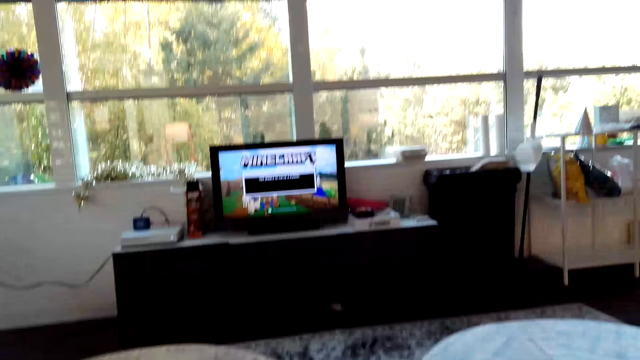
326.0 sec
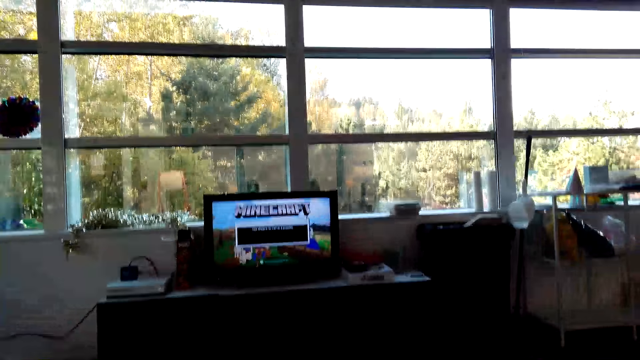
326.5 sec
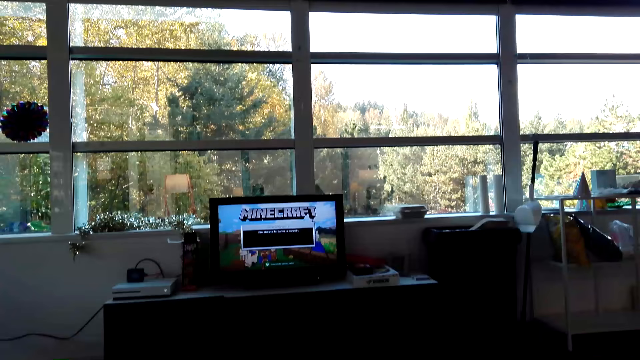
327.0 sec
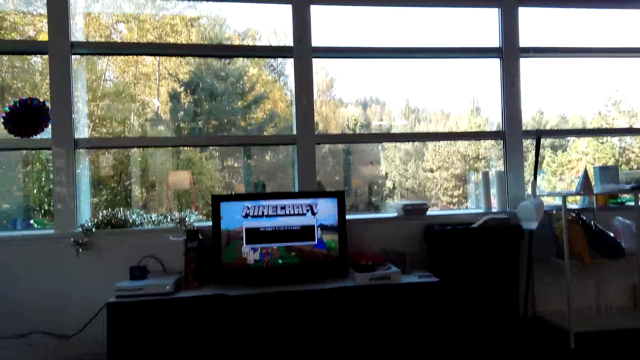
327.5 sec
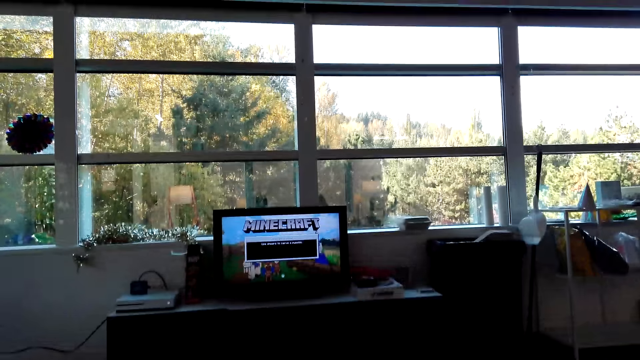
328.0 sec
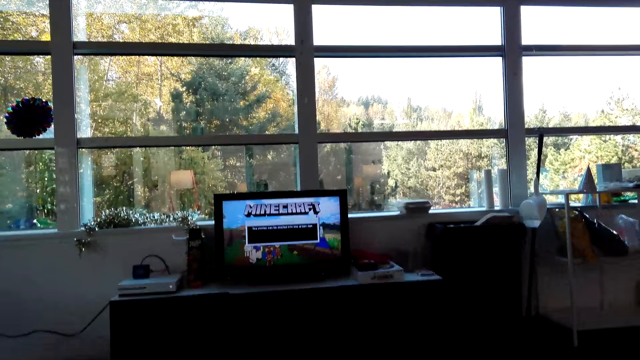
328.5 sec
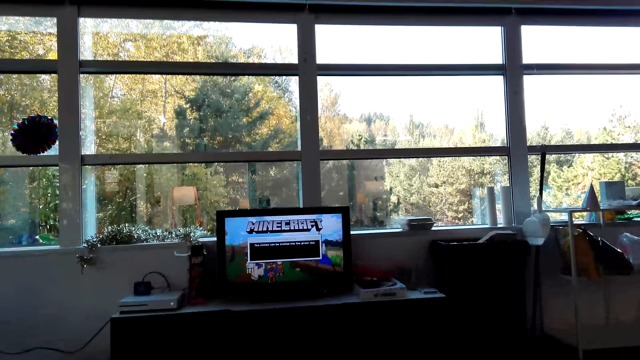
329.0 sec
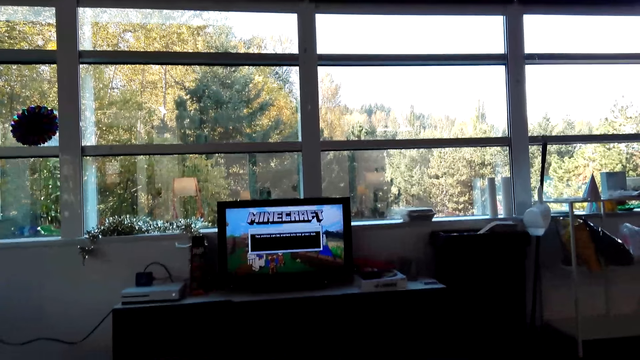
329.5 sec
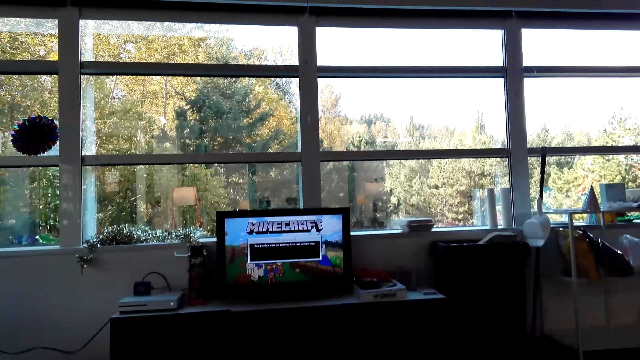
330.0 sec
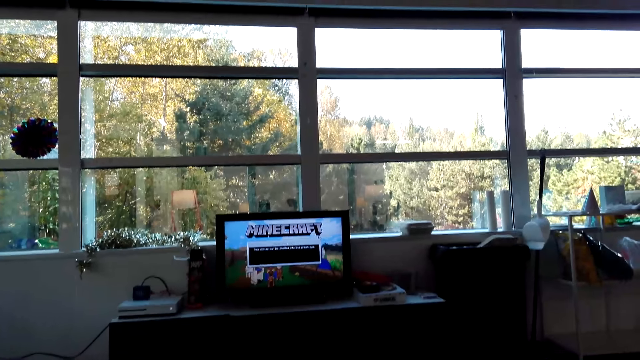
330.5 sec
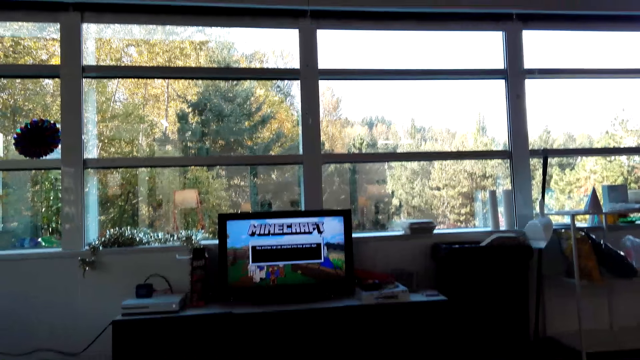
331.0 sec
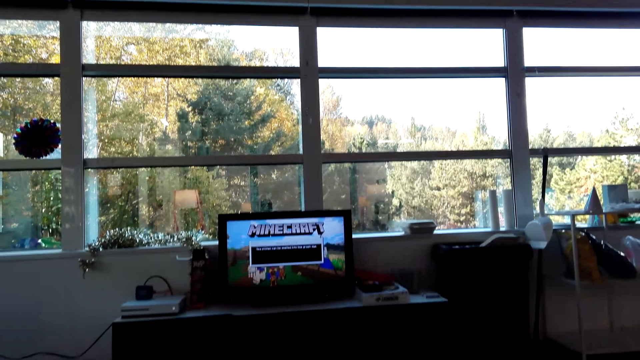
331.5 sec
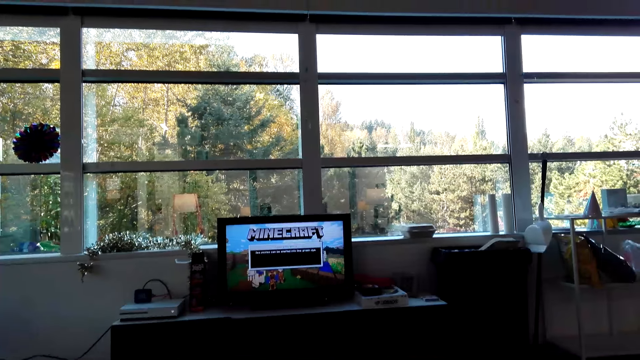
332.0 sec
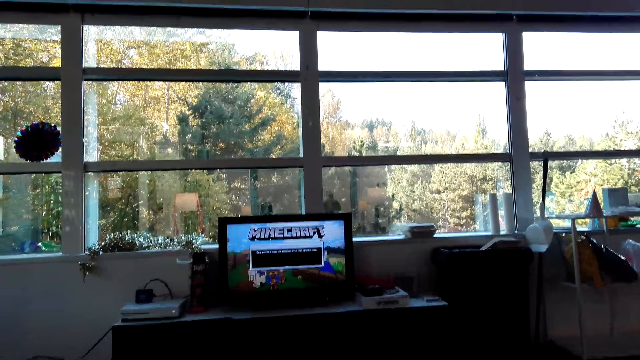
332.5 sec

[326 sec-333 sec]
The camera wearer plays a game on the television.

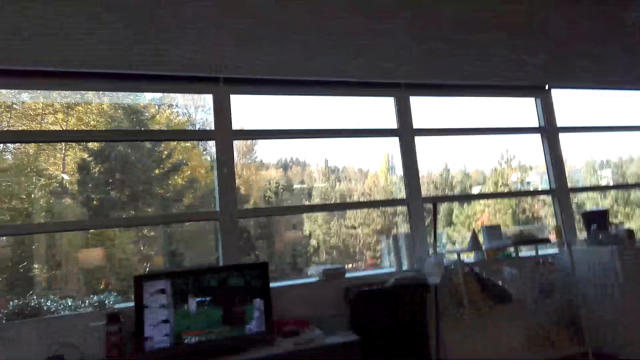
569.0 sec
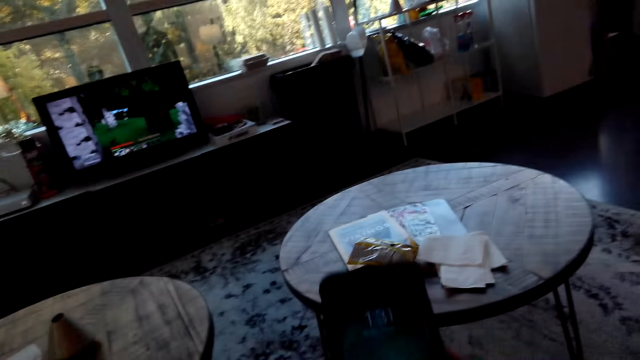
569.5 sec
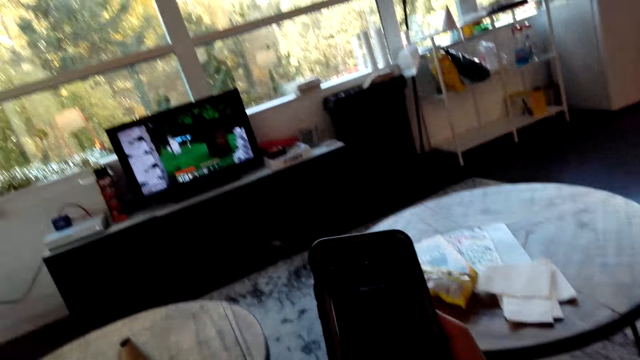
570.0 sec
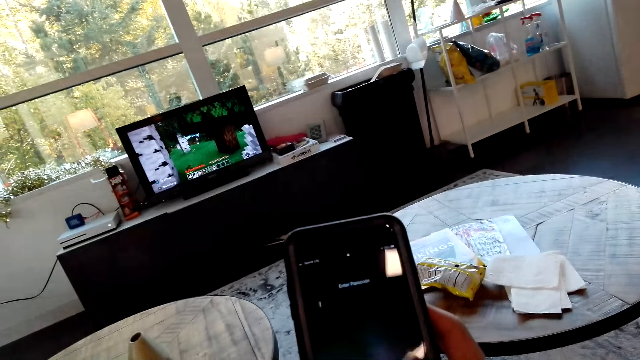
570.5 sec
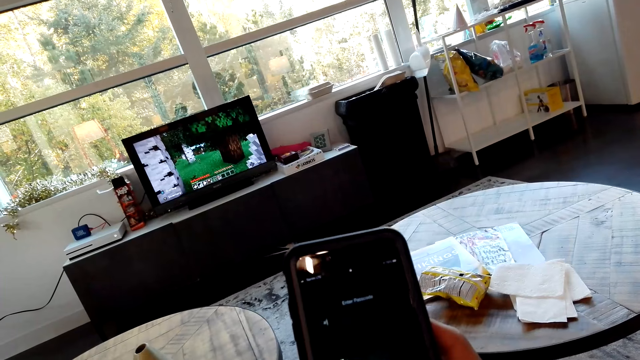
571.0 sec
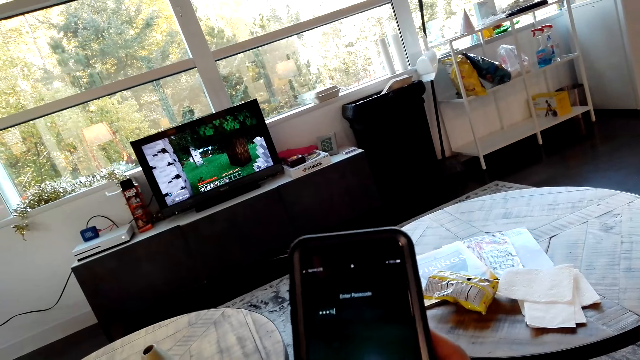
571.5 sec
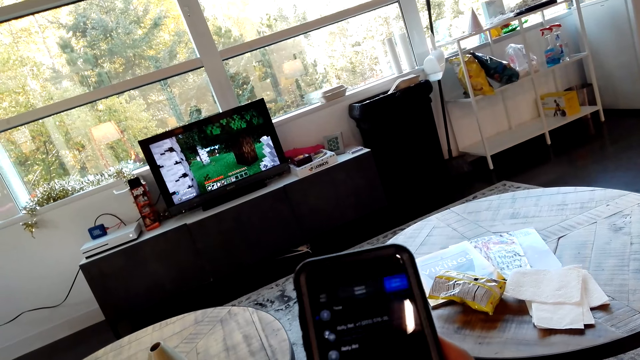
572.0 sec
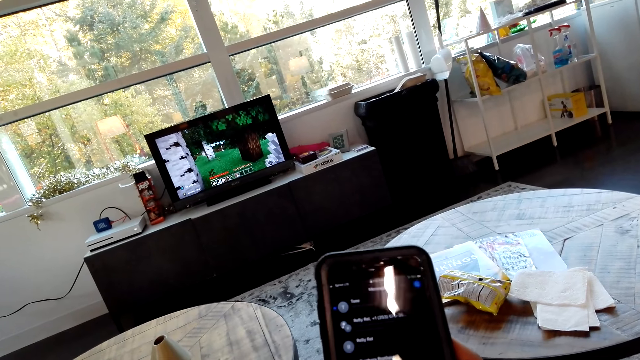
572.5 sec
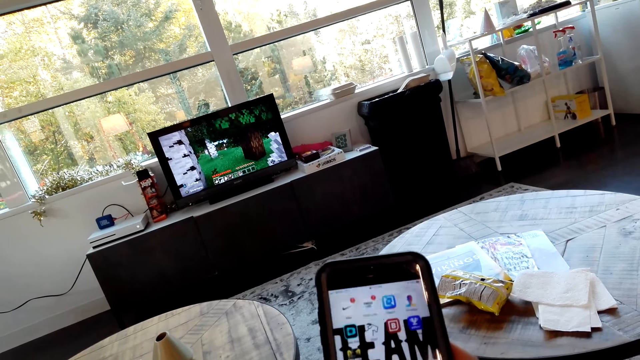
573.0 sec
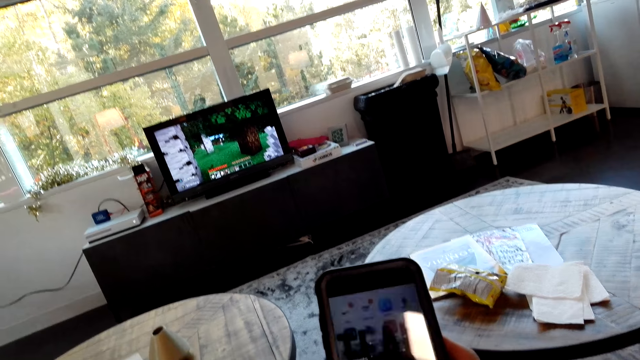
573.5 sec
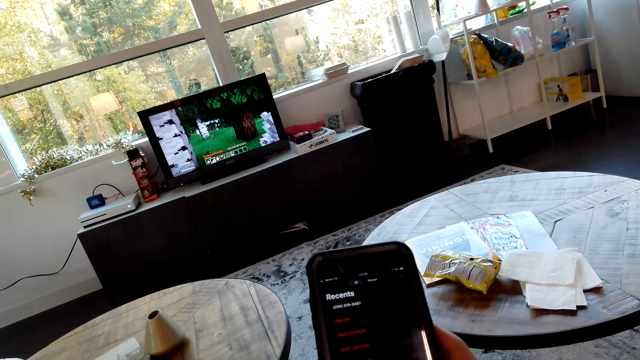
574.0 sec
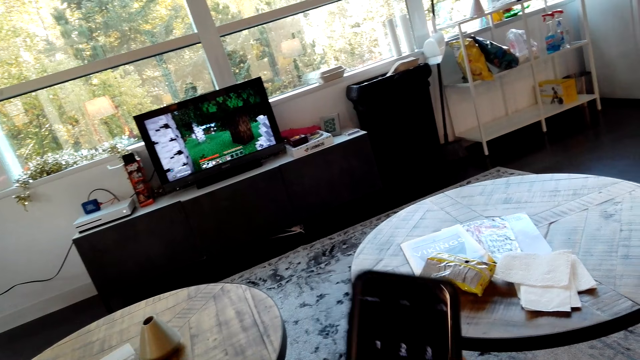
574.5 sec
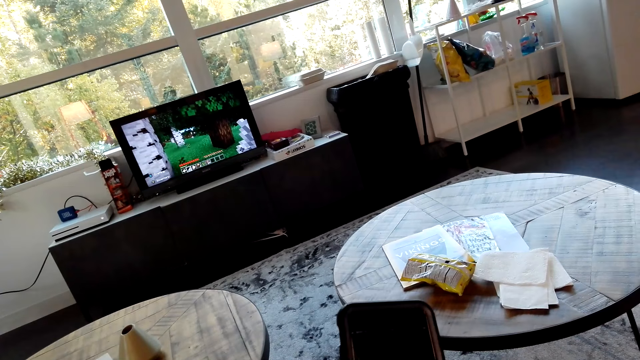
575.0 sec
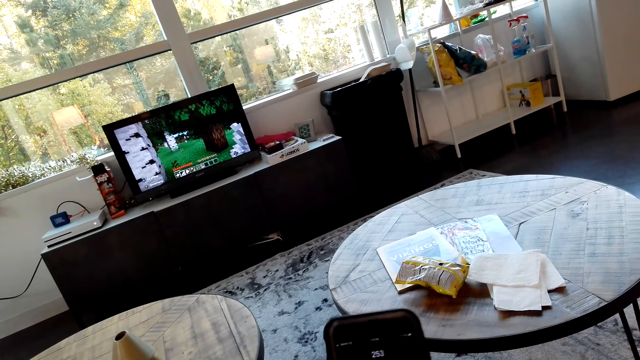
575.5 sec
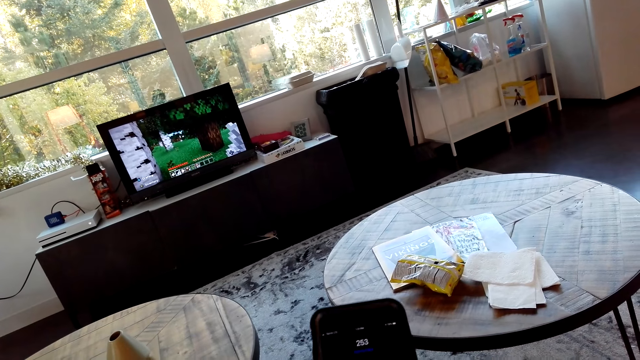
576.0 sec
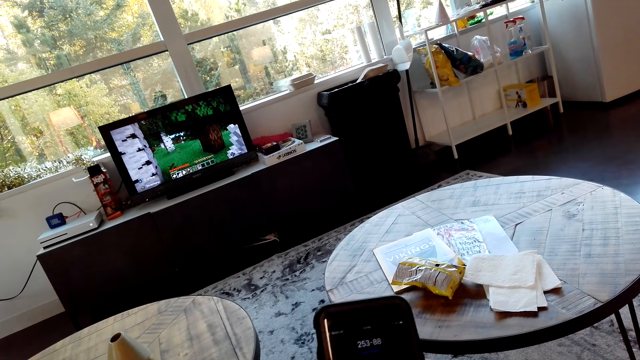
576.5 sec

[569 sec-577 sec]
The camera wearer scrolls his phone.

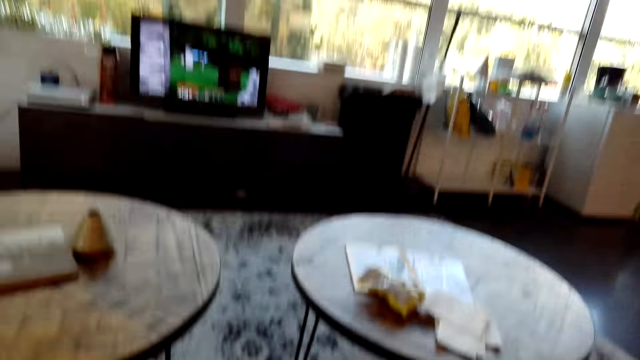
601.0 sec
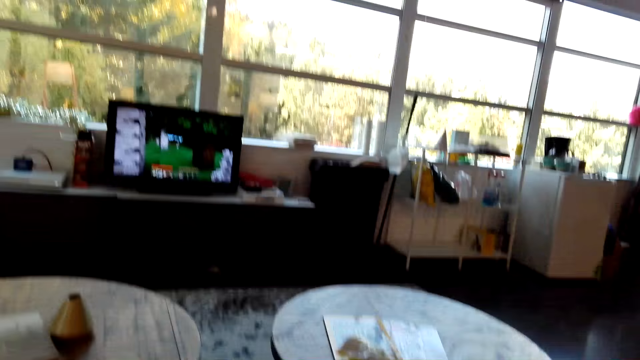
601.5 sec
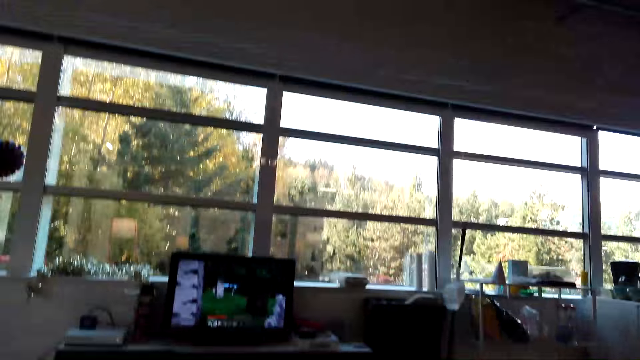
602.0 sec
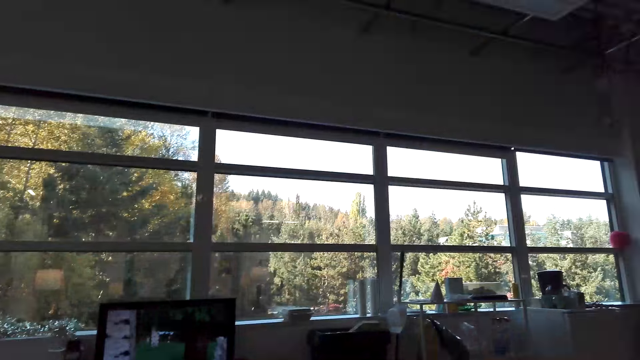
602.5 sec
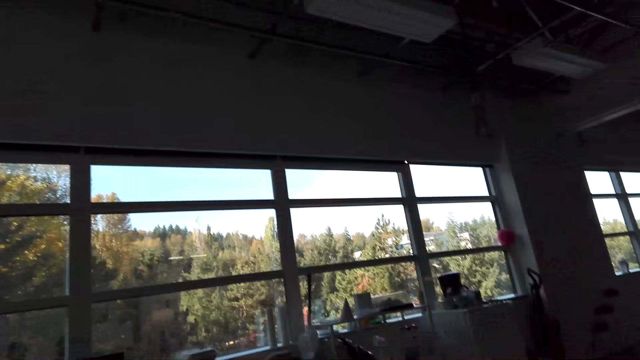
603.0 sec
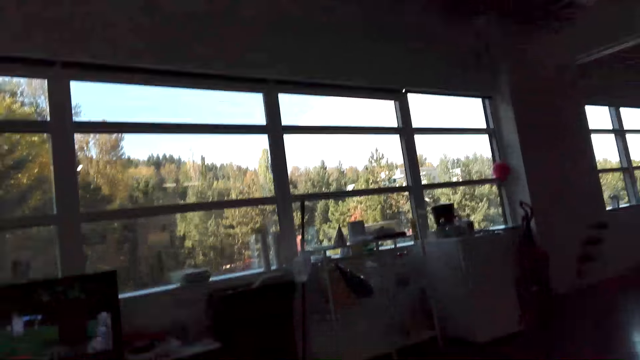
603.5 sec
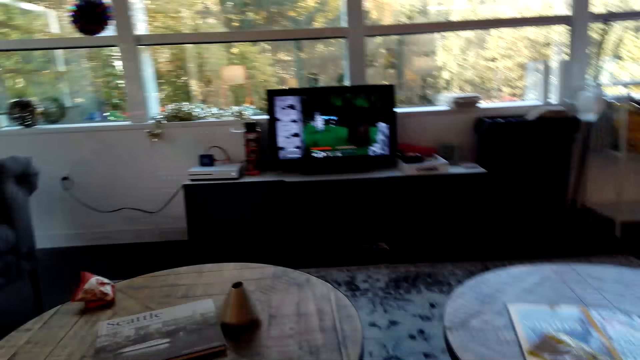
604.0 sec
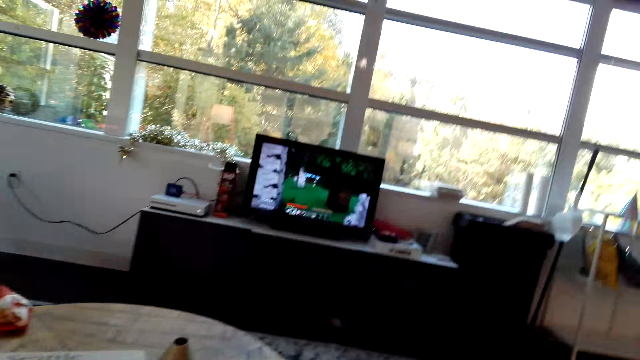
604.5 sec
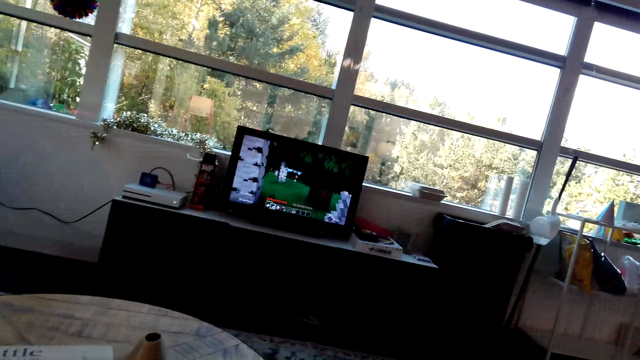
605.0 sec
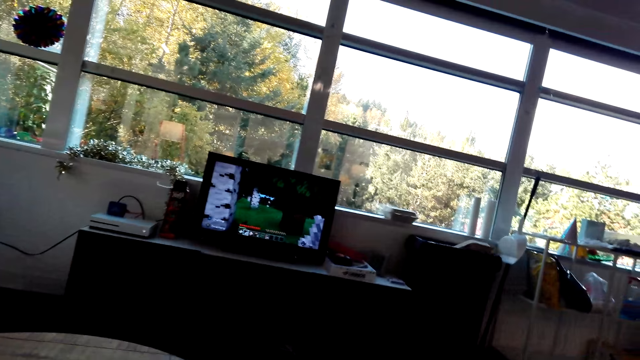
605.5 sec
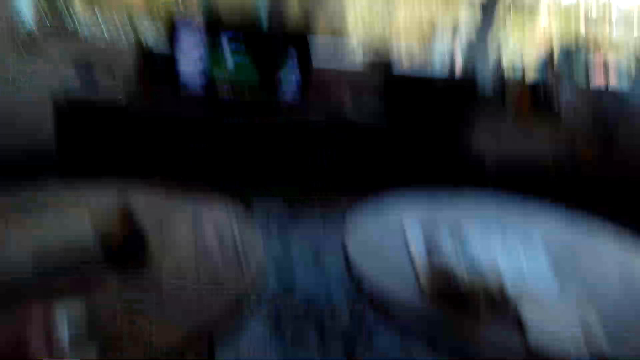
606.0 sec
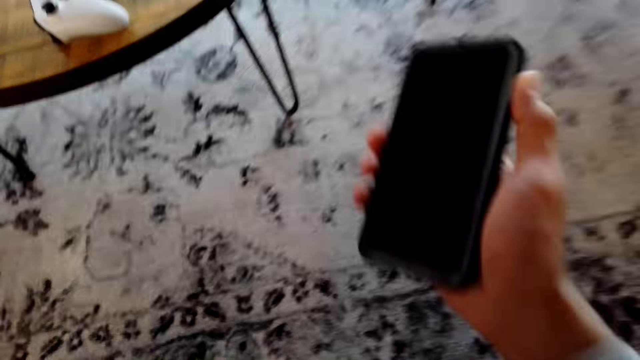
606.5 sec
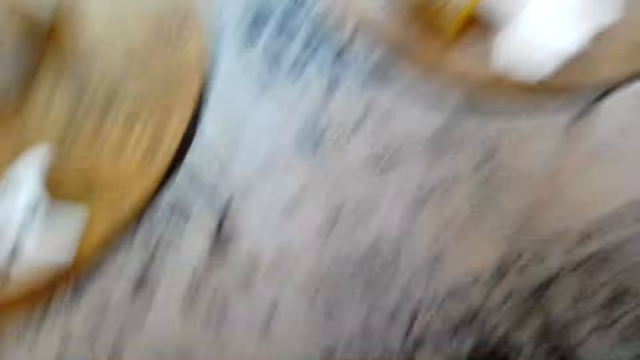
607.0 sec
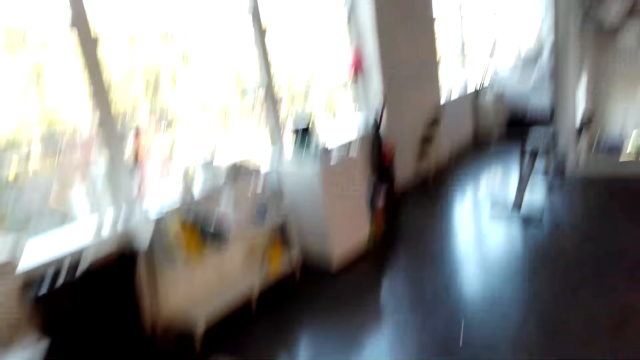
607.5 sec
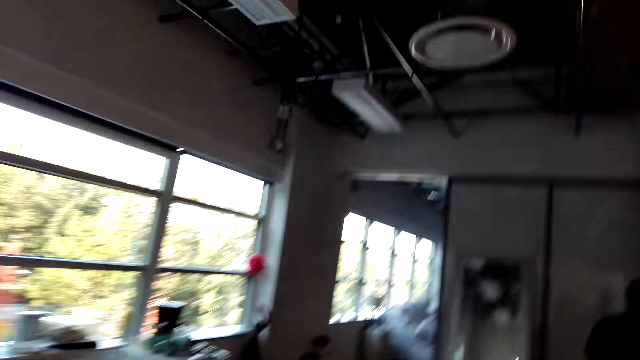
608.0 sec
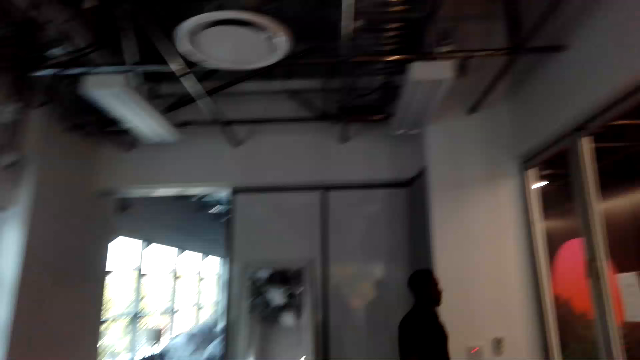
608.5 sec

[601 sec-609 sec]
The camera wearer looks around the house. They stand up. They walk.
